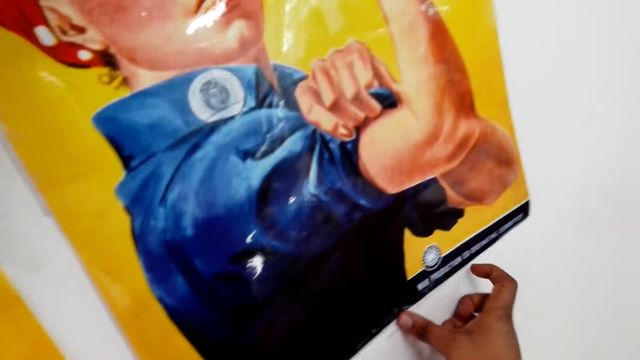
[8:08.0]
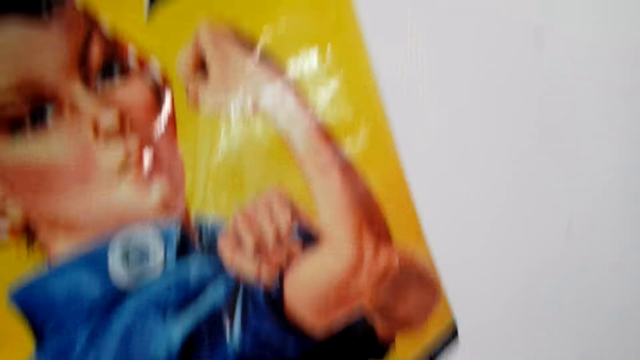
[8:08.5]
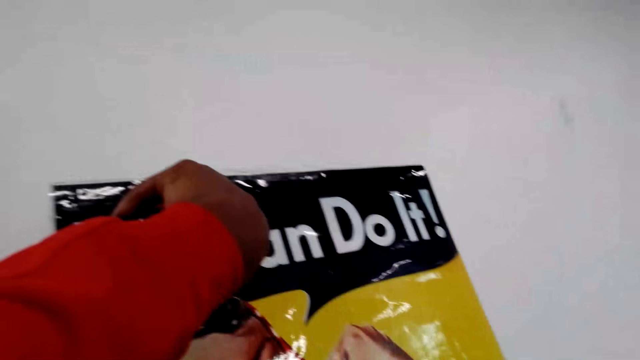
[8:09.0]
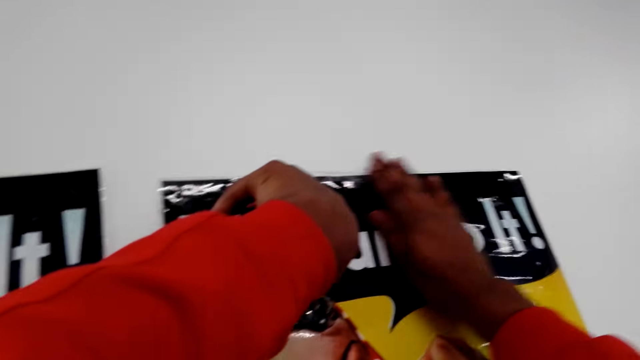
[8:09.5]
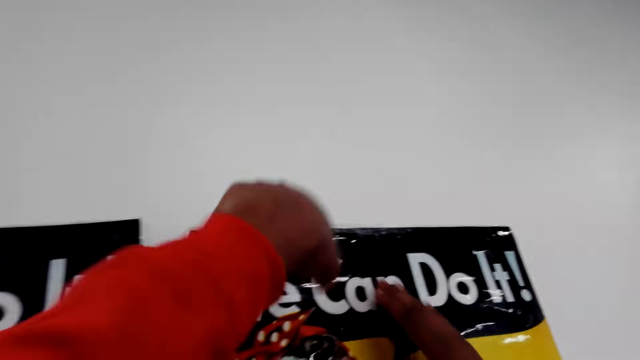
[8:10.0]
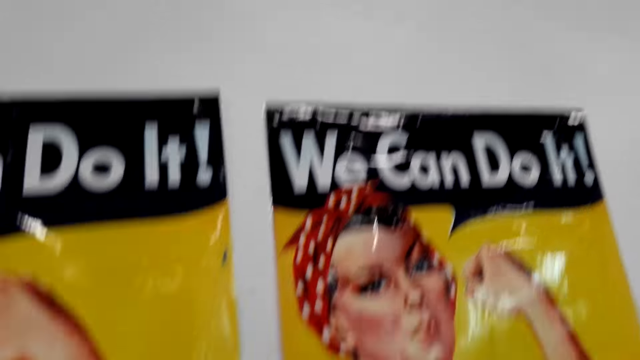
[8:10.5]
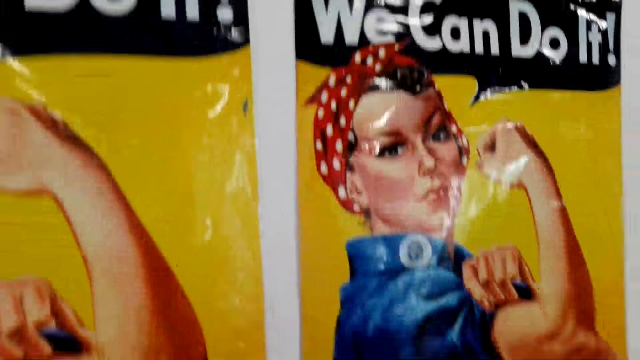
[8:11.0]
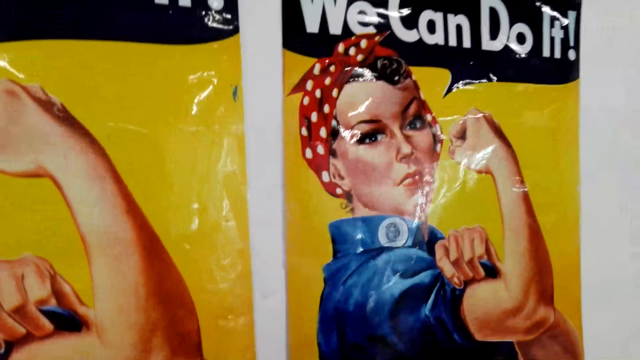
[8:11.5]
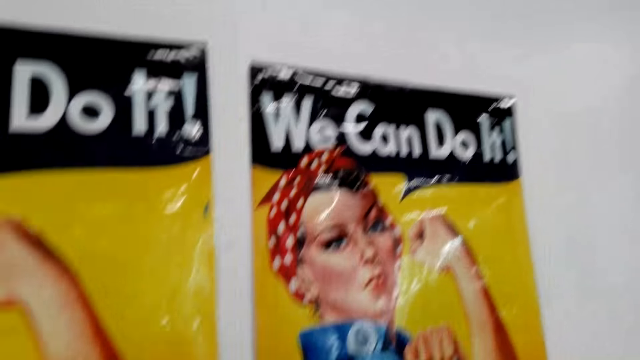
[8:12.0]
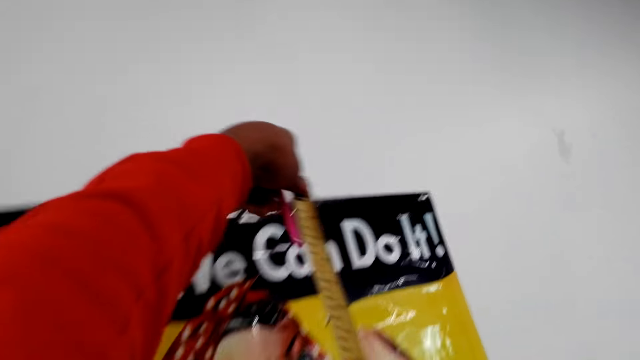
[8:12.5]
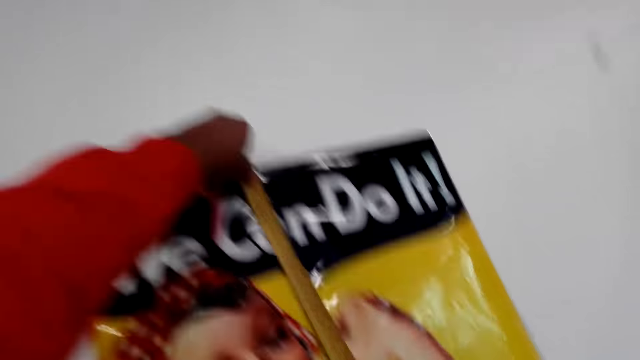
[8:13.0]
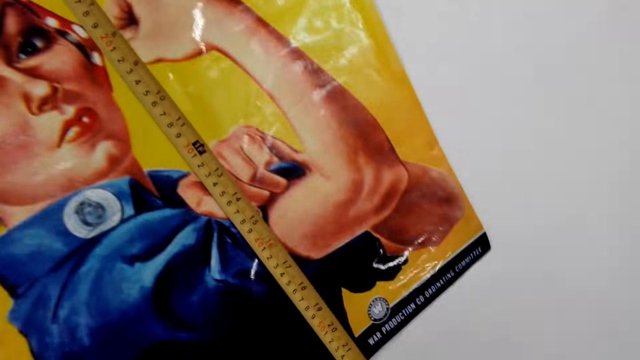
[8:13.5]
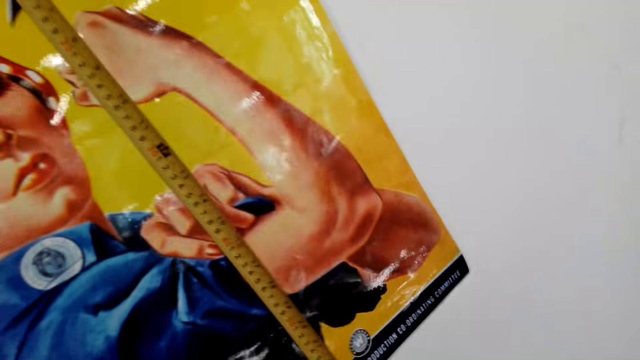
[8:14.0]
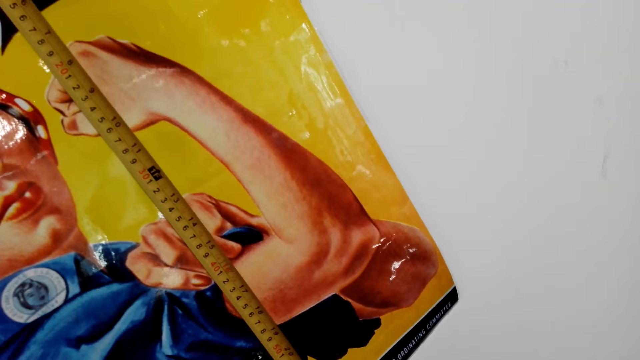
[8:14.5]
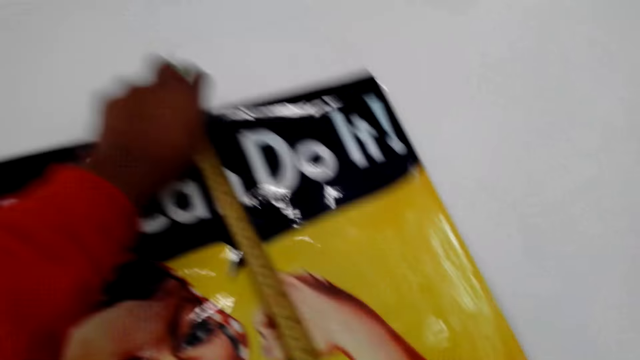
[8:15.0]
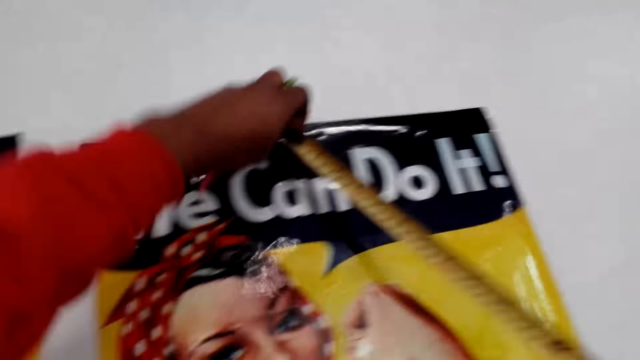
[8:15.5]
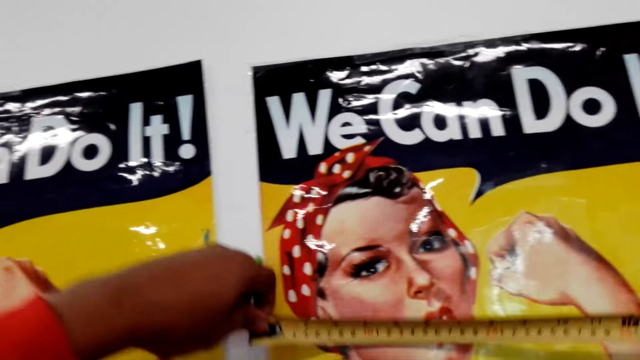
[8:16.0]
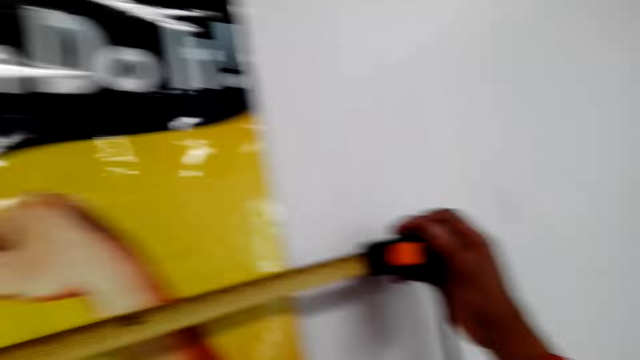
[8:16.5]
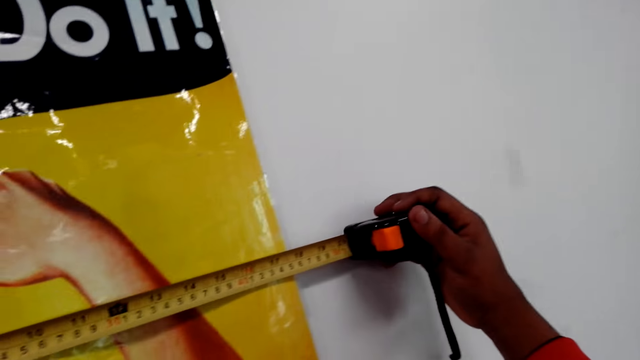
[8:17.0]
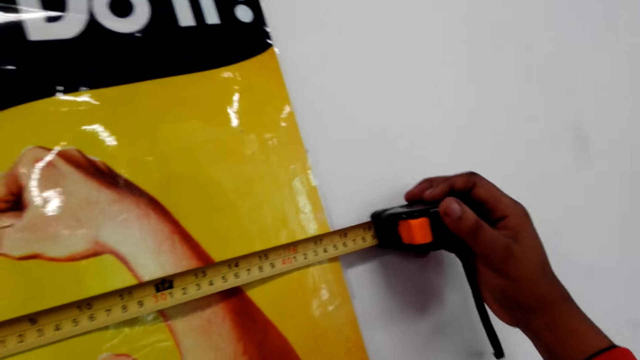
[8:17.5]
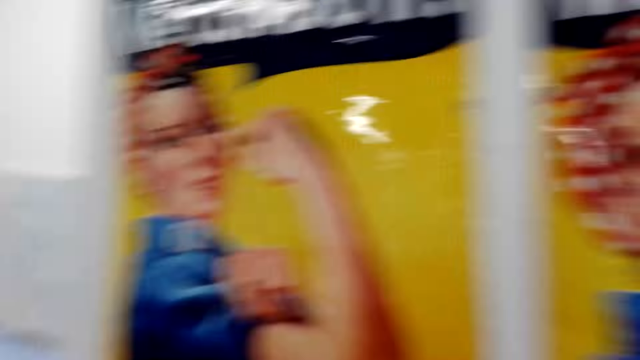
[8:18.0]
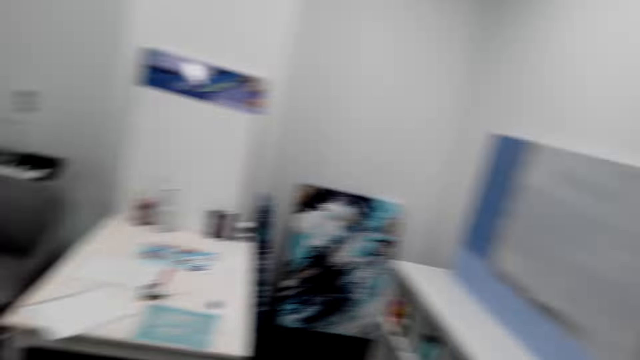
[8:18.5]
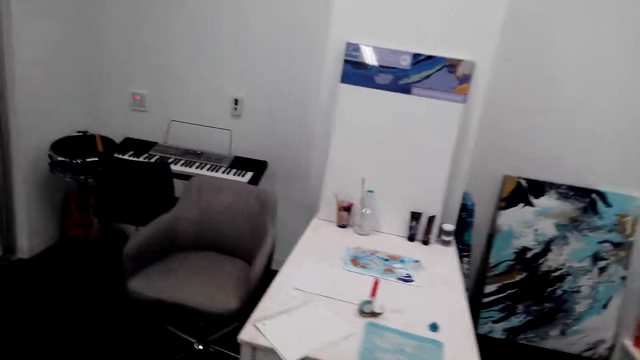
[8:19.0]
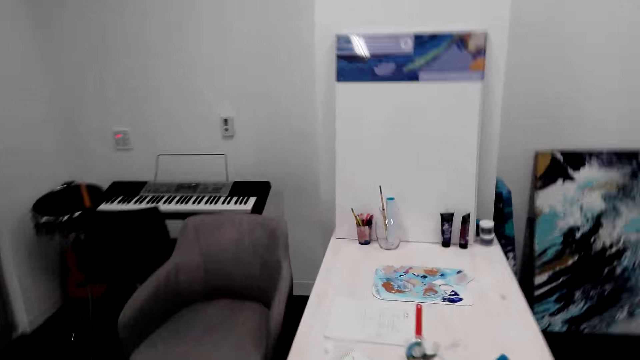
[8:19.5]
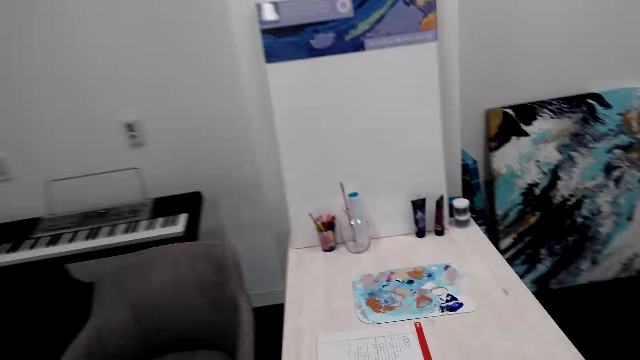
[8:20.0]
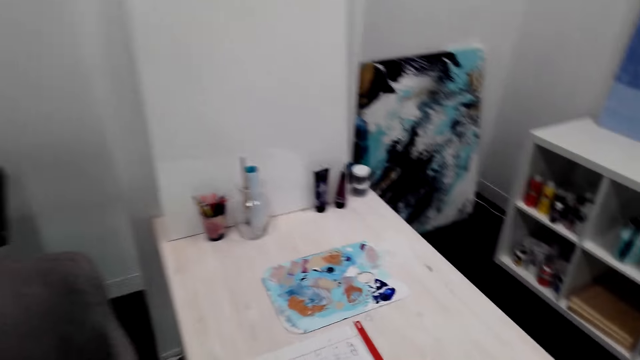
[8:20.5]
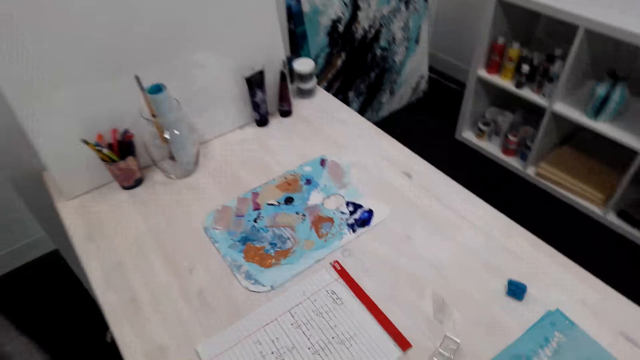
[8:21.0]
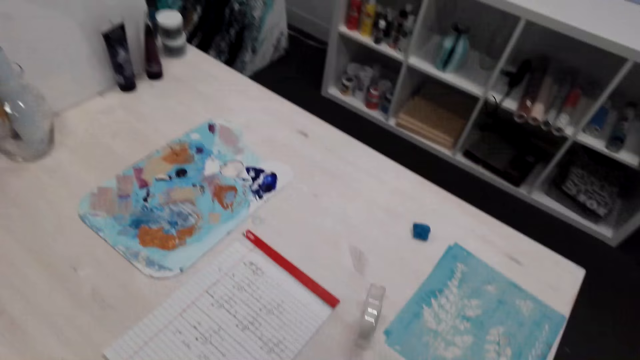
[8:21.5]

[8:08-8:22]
The camera wearer measures the length of the picture or paper on the wall with a tape measure. They measure the paper with the tape measure. They look around the house. They walk around the house.

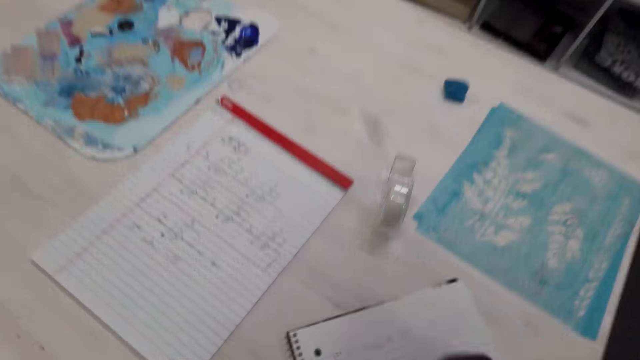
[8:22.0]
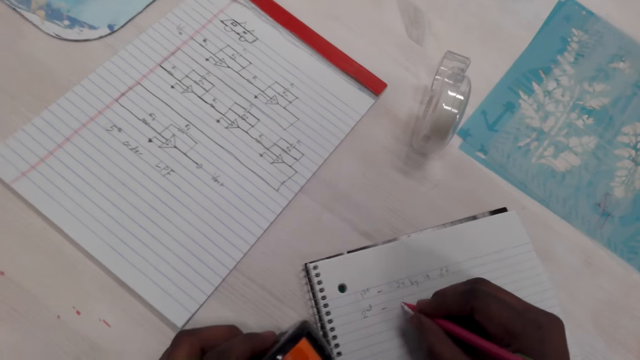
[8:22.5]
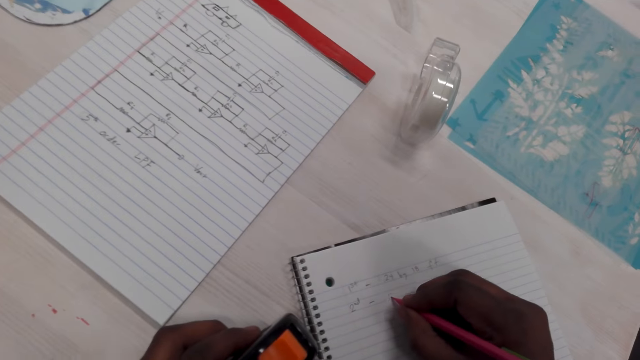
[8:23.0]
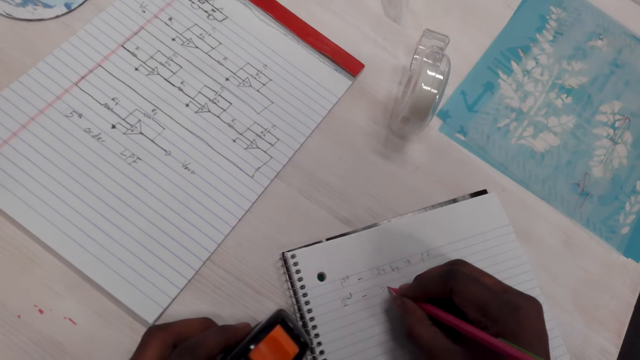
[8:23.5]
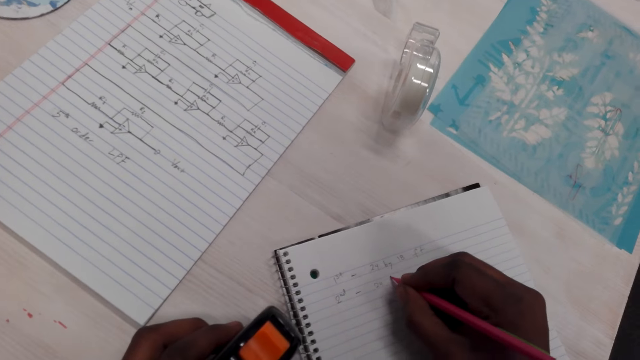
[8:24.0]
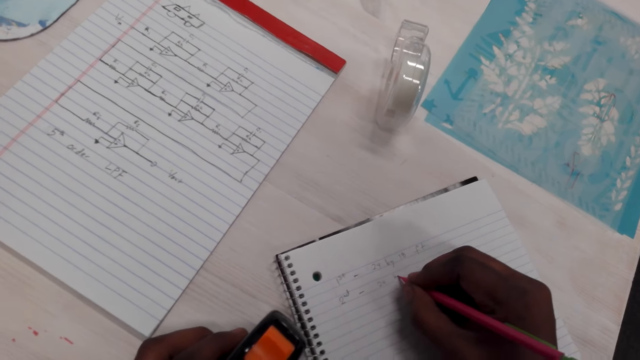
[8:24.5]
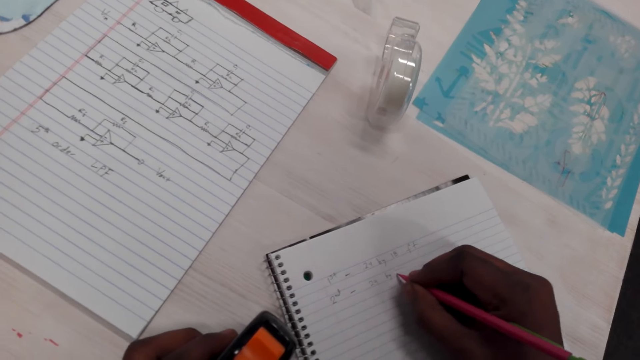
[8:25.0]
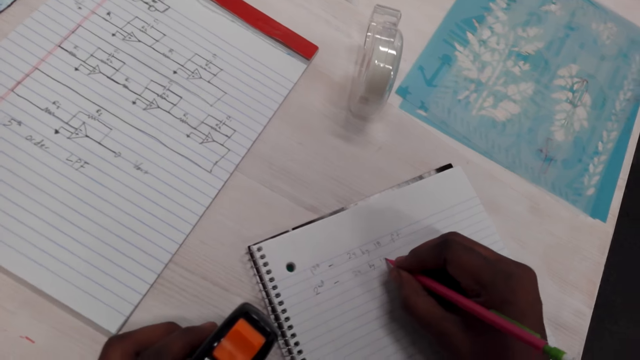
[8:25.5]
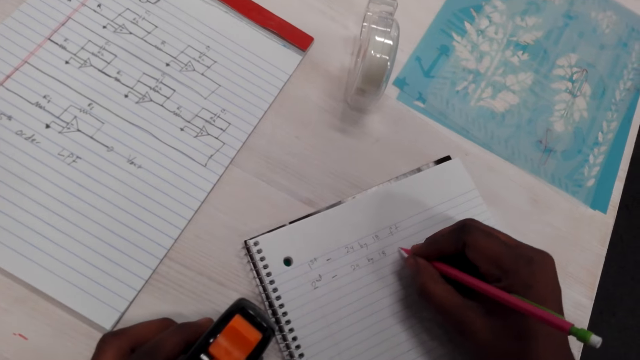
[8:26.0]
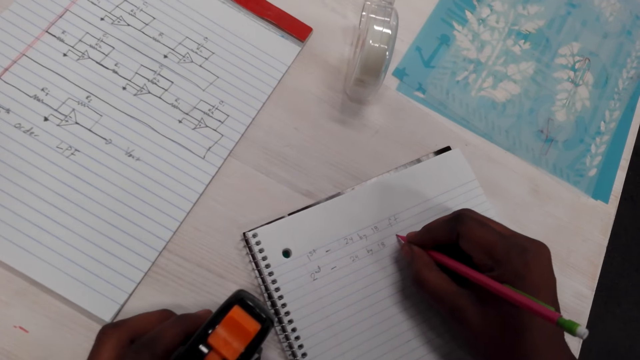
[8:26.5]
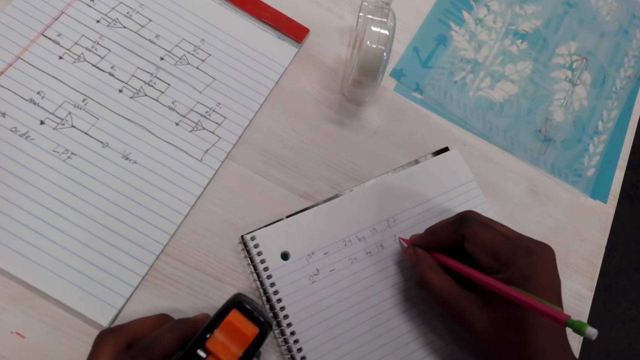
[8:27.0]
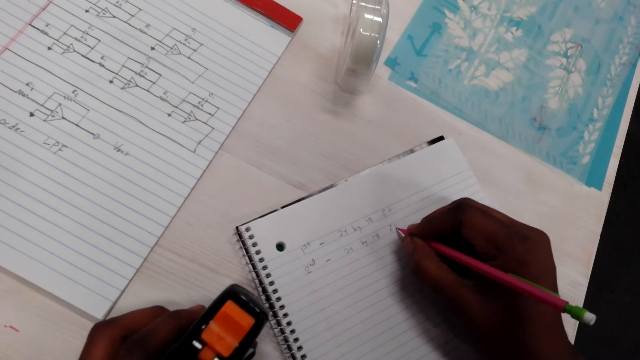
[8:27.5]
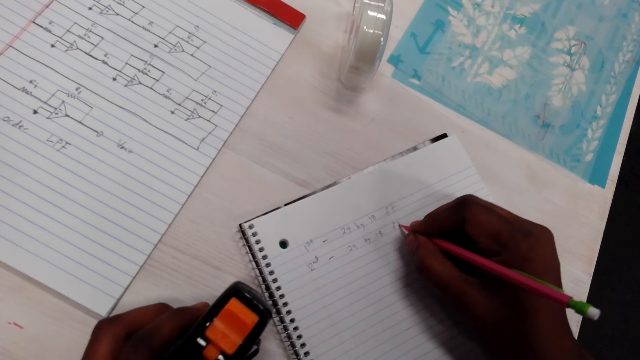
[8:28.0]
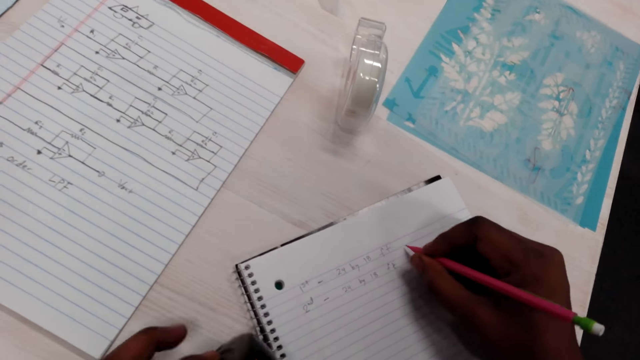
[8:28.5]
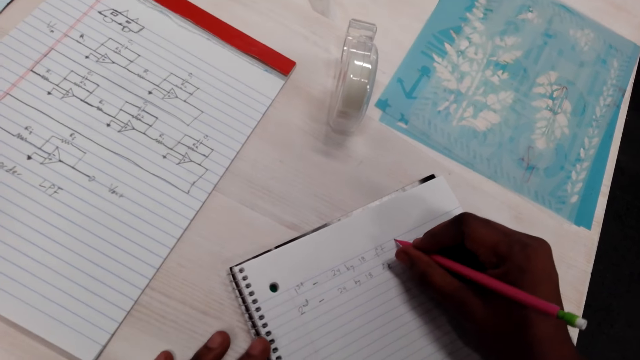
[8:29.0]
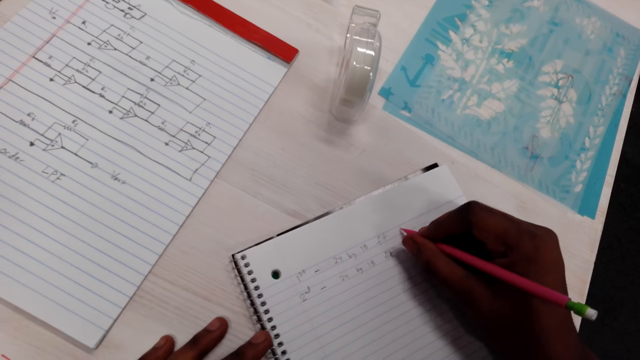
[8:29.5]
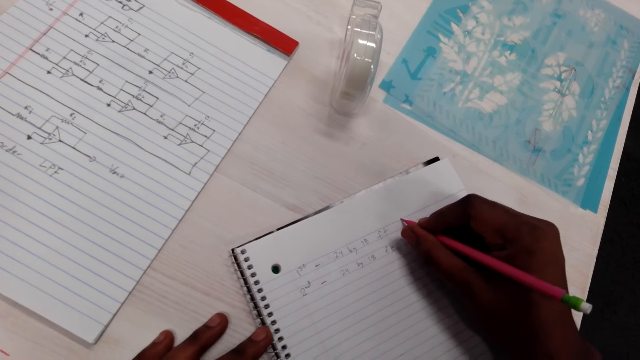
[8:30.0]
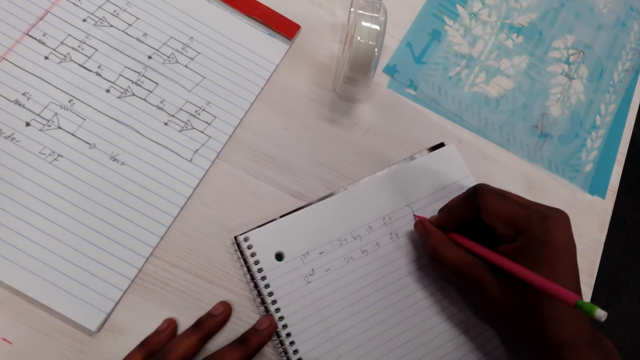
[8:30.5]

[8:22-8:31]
The camera wearer writes on the notebook with a clutch pencil on the table.
